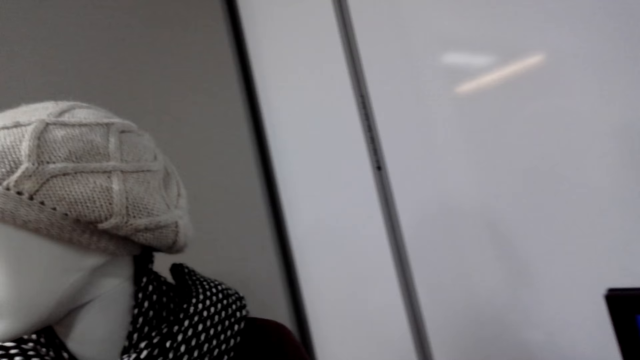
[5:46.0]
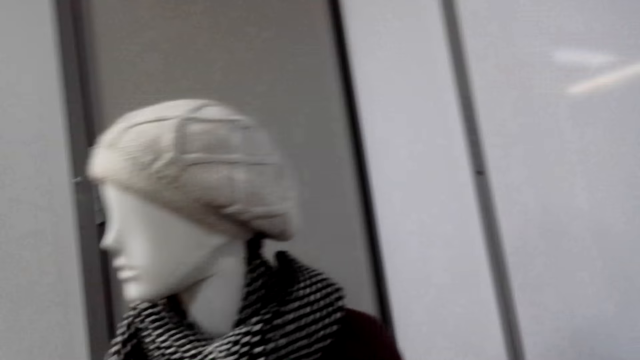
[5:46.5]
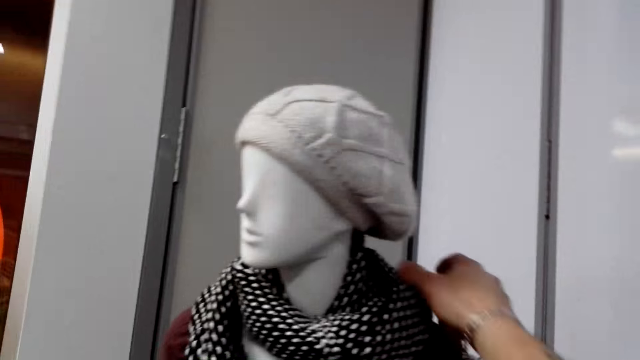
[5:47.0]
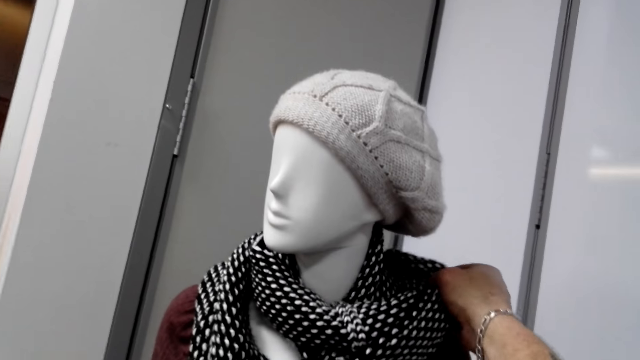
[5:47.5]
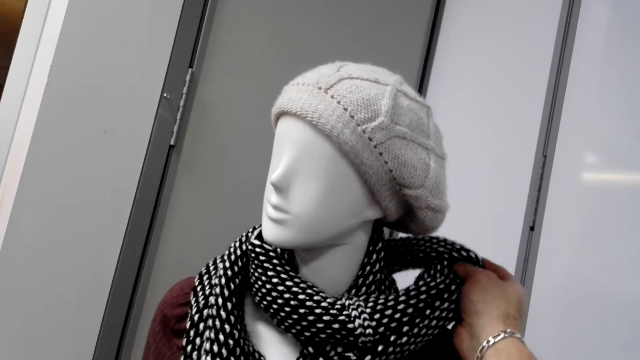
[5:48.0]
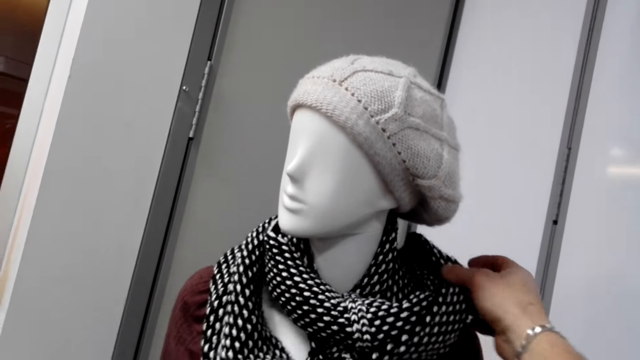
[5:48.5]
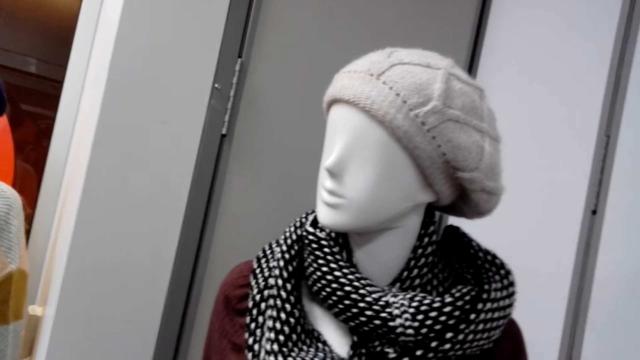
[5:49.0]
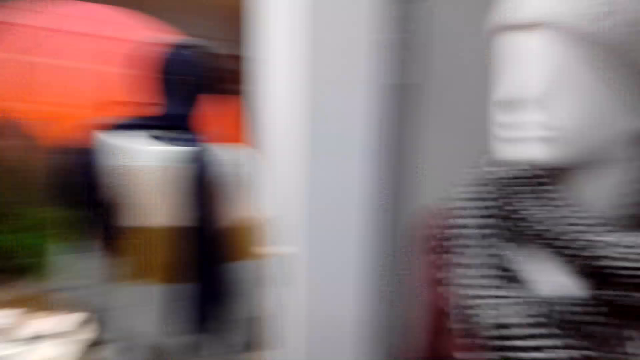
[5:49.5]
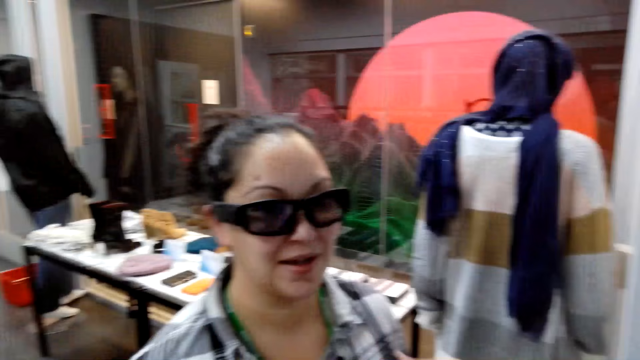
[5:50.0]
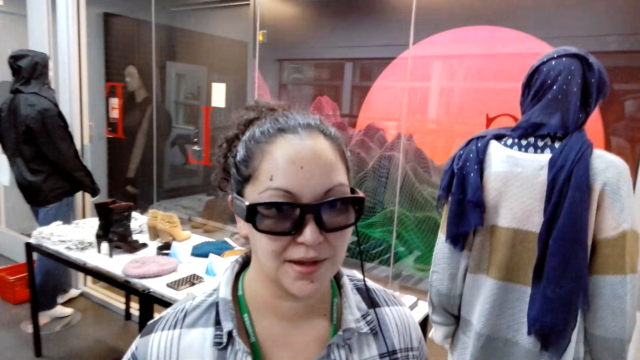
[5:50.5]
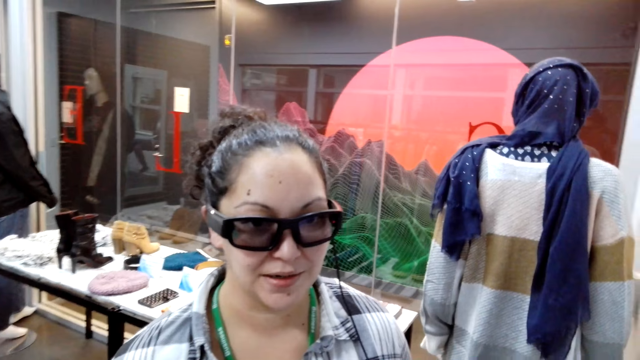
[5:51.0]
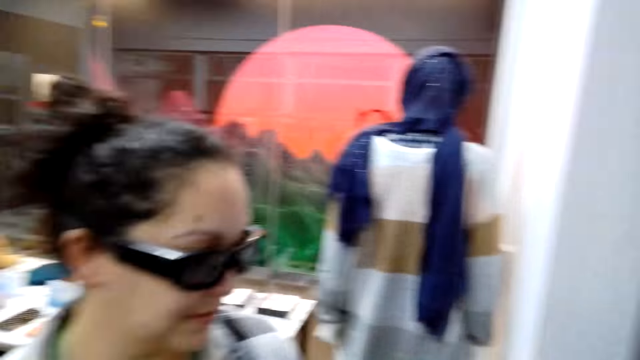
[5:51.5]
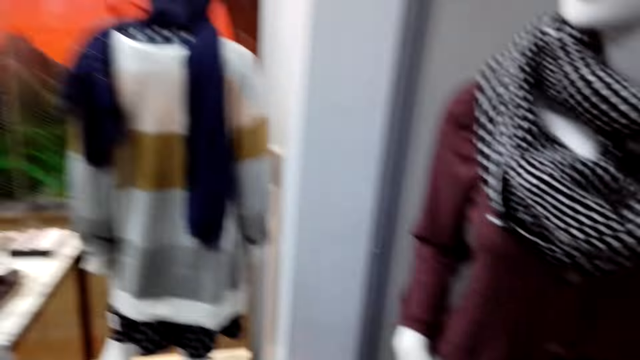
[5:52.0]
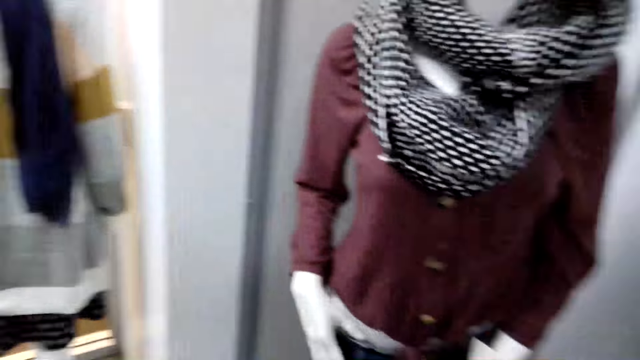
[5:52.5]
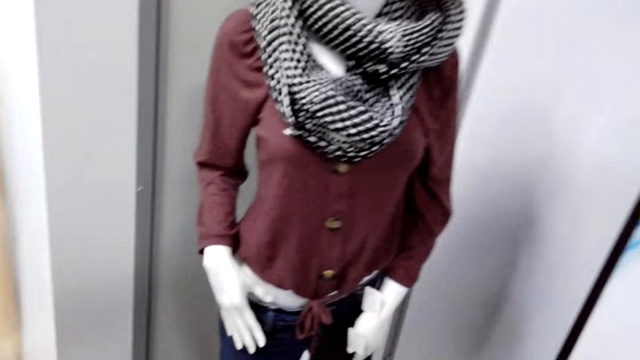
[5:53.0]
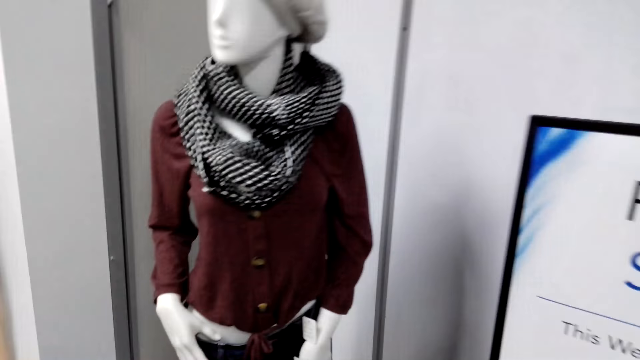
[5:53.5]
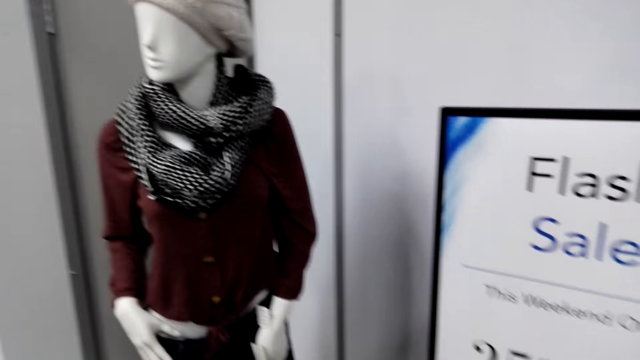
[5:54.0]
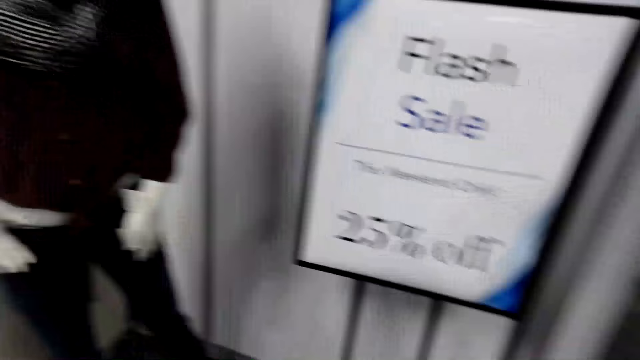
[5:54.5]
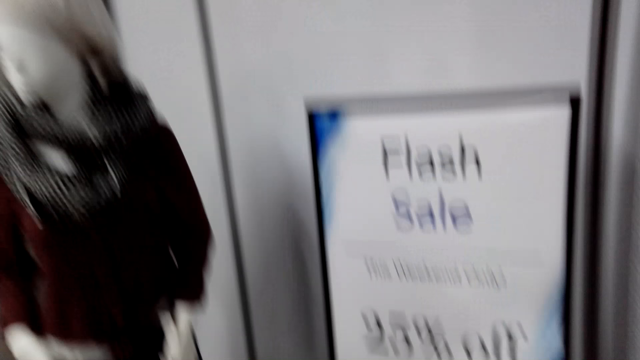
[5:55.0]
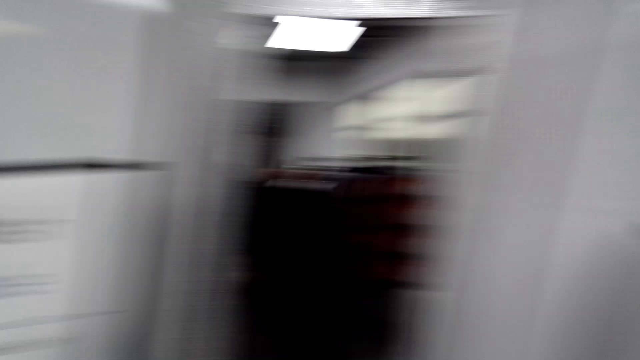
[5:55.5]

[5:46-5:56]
A woman converses with the camera wearer. The camera wearer touches a scarf. They look around. They converse with the woman. They look around.

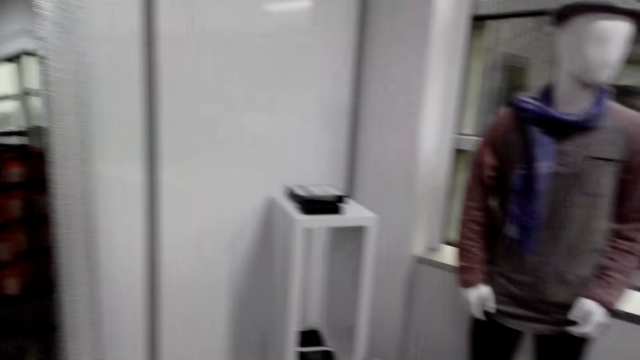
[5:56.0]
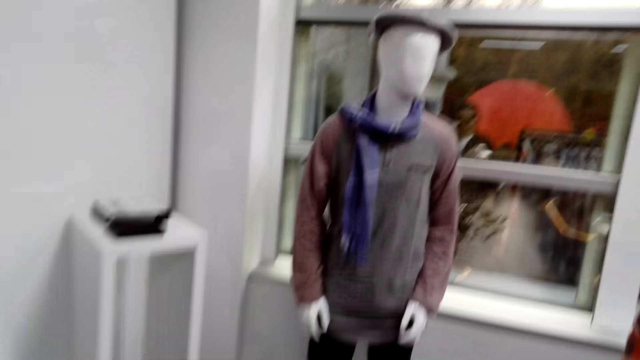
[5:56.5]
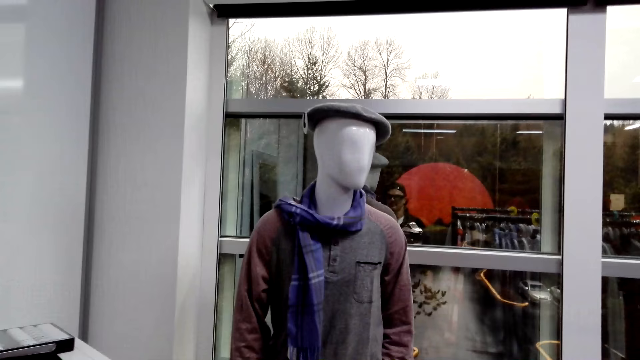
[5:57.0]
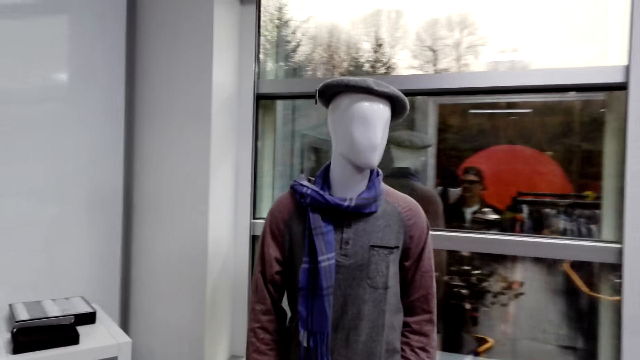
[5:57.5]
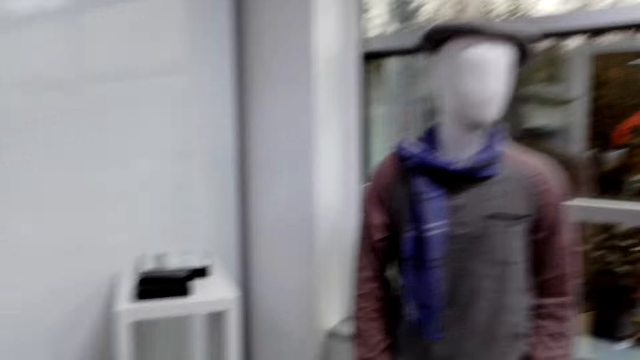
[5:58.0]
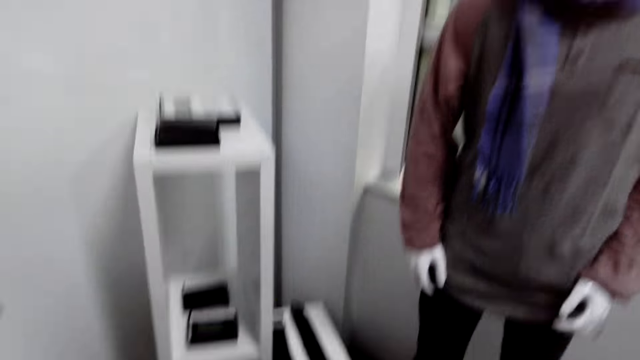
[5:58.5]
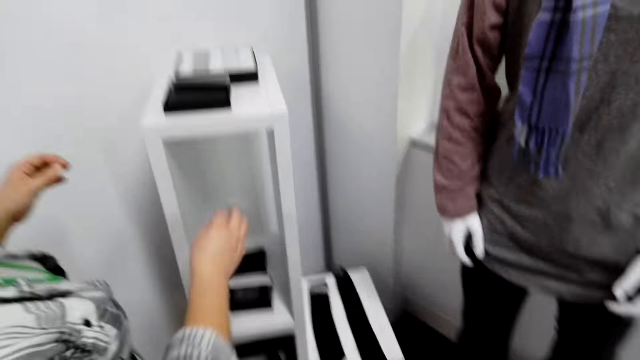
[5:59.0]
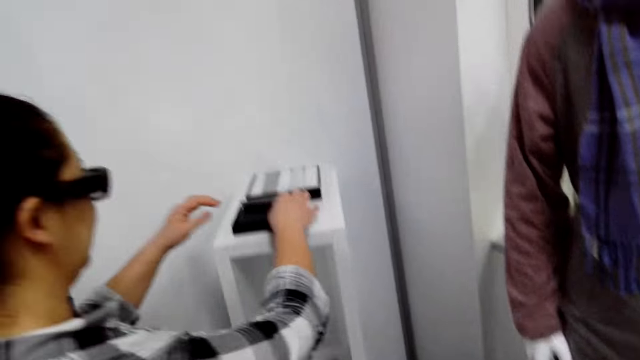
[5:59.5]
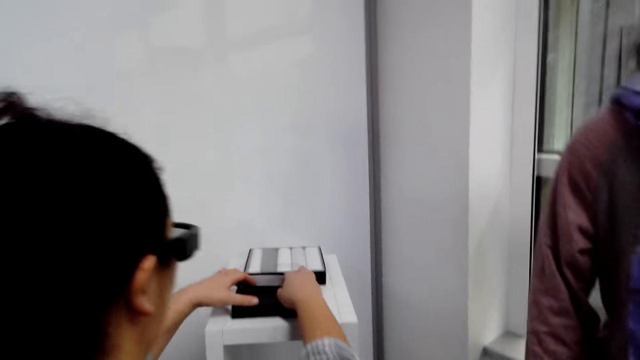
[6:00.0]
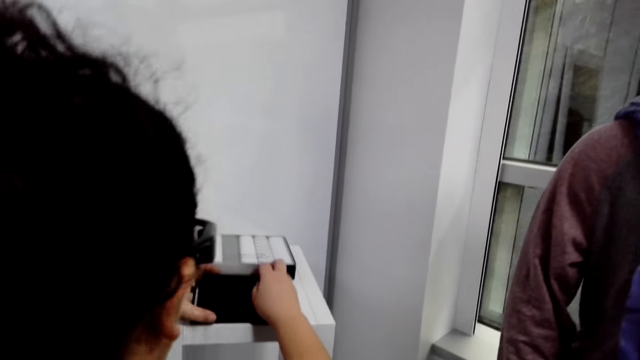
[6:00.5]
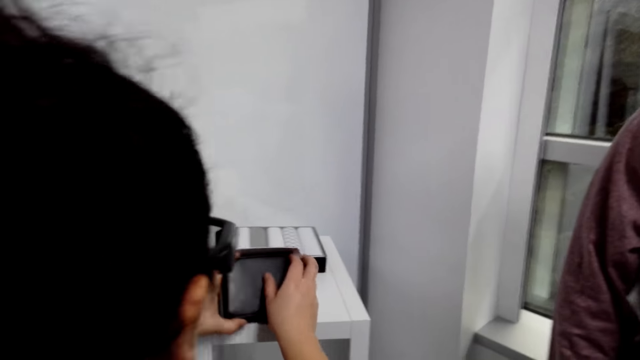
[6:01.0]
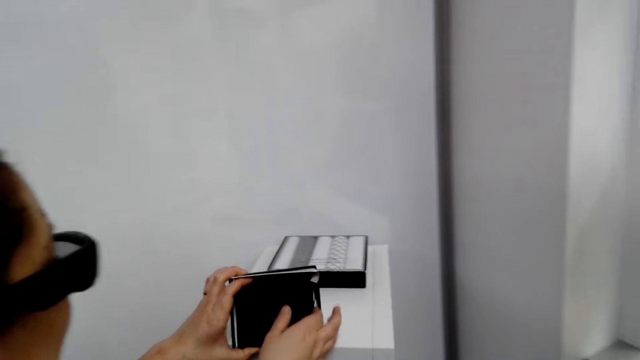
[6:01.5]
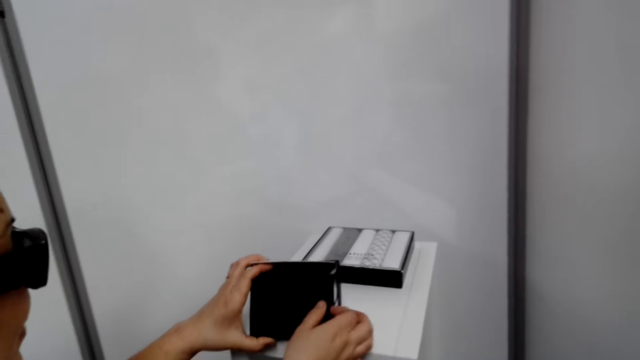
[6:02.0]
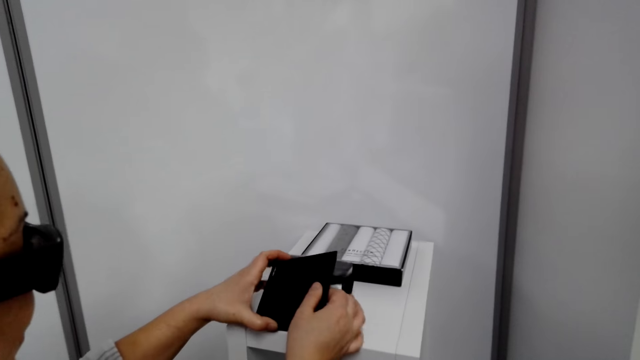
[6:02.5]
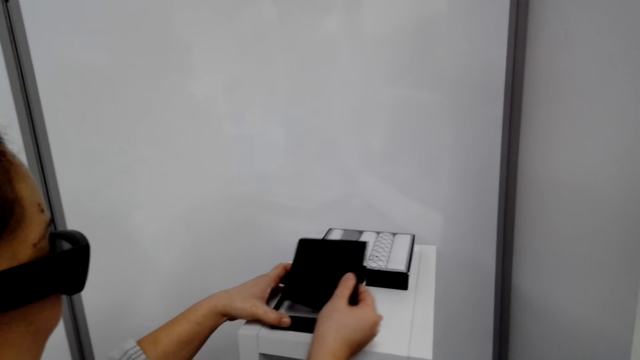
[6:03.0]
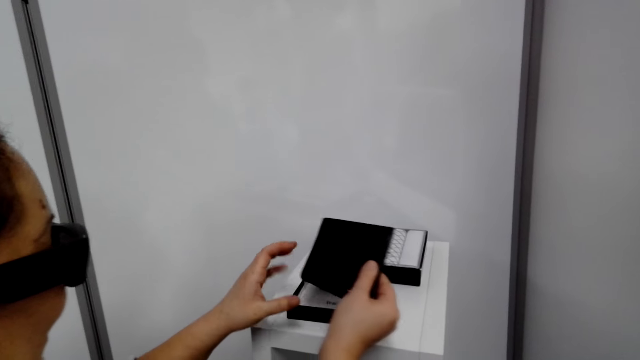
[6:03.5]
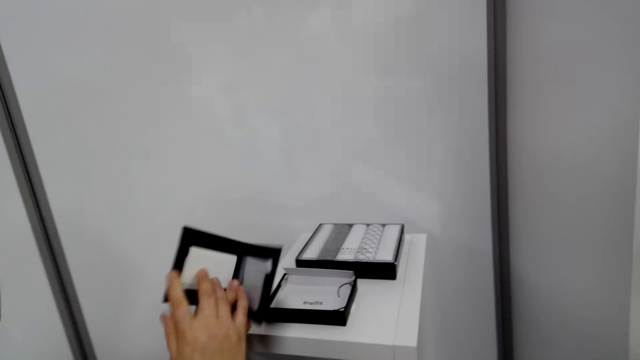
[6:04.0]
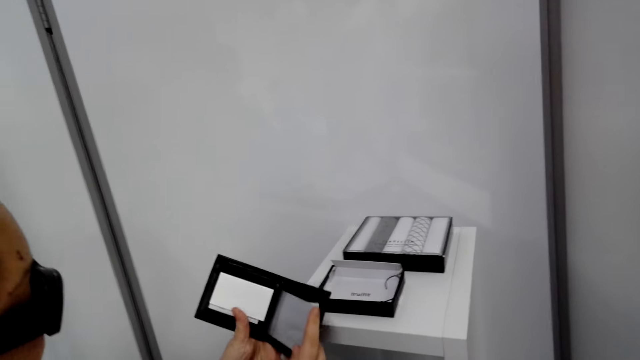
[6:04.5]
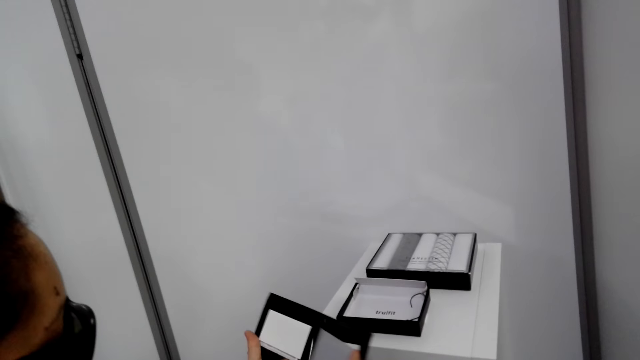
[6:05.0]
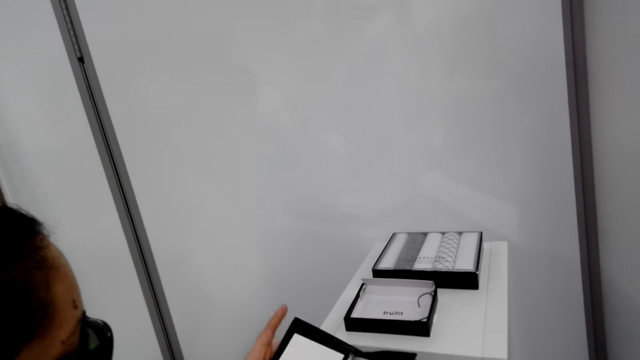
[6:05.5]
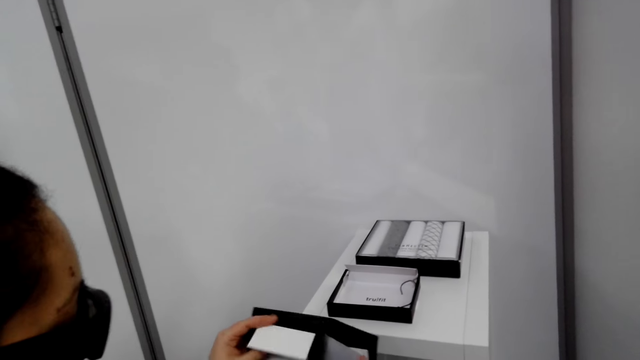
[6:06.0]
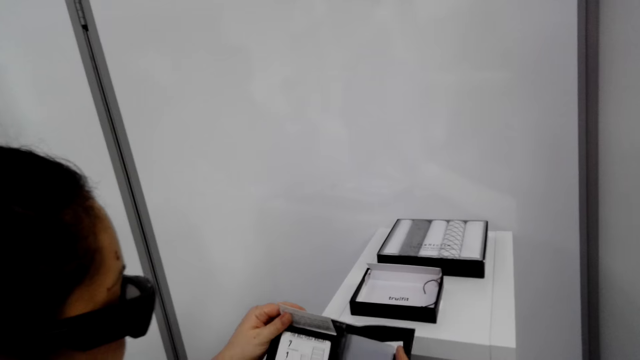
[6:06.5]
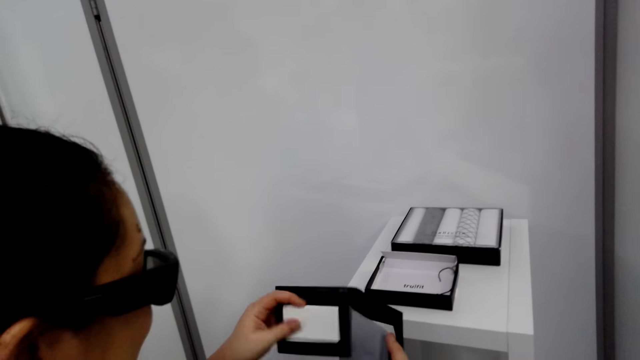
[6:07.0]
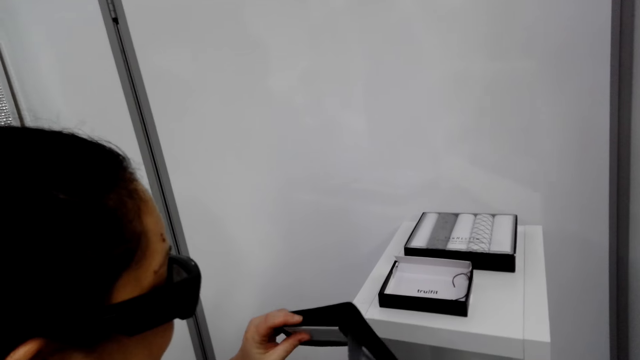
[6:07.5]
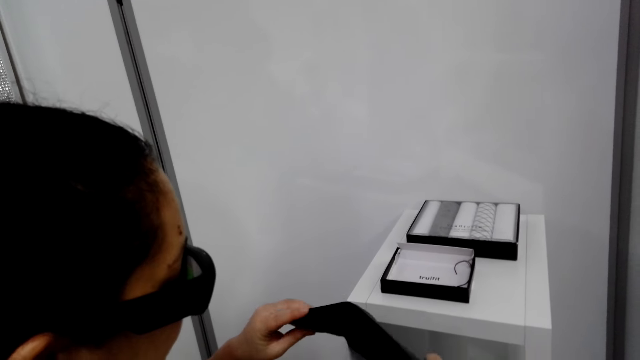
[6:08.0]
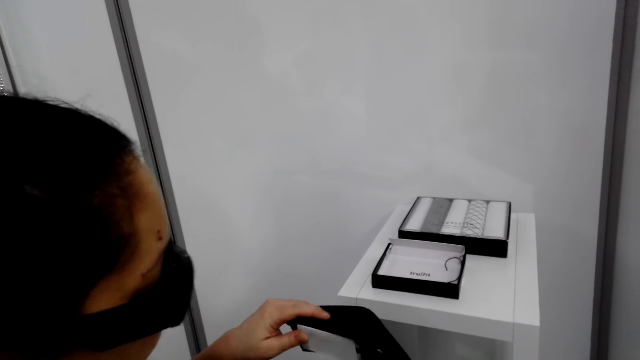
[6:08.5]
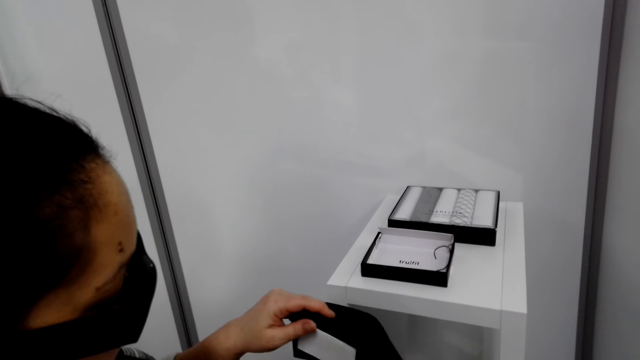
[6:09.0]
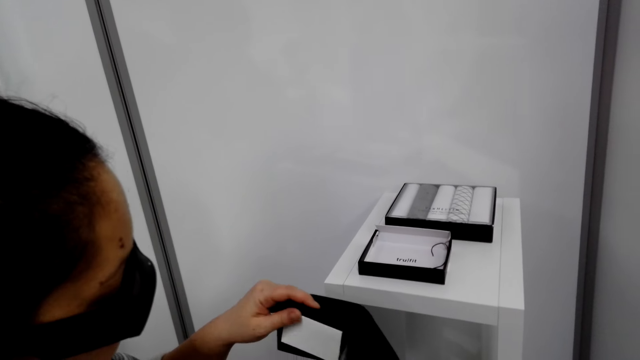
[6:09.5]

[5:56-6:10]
The camera wearer walks around the mall. They pick up a wallet. A woman holds a wallet. The camera wearer holds the wallet. The woman picks up the wallet. The camera wearer touches the wallet.
